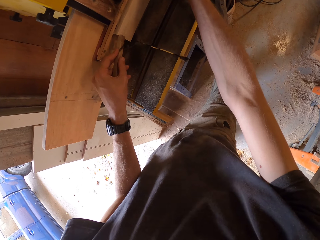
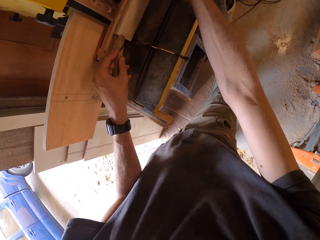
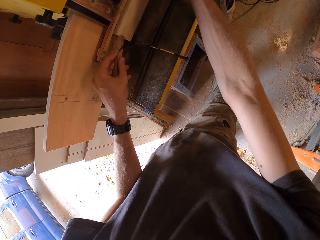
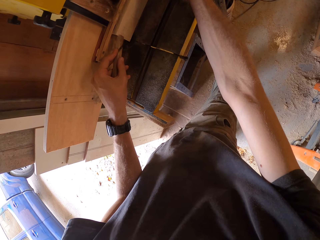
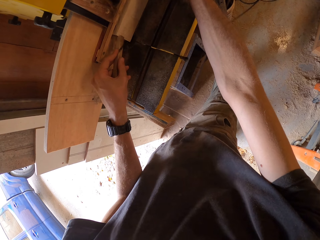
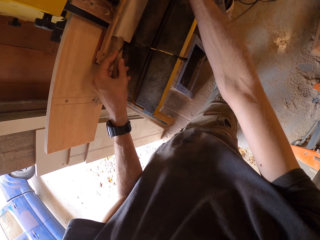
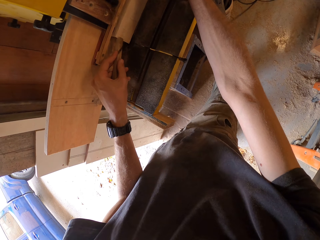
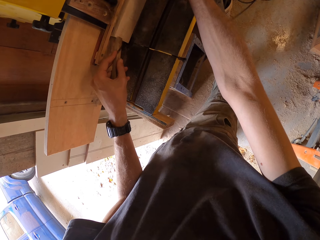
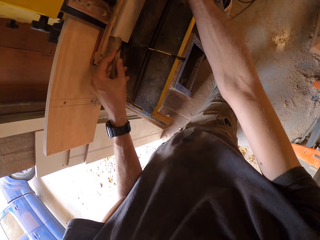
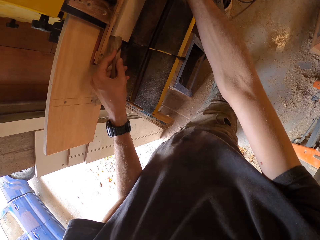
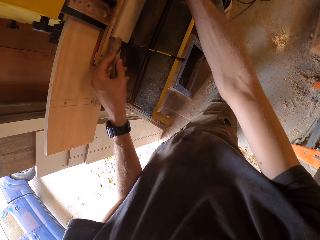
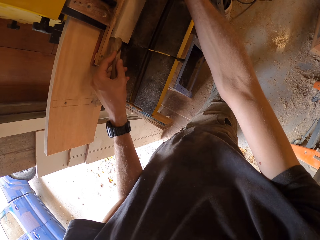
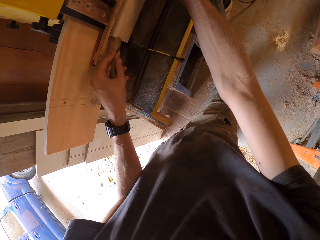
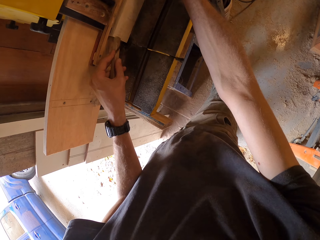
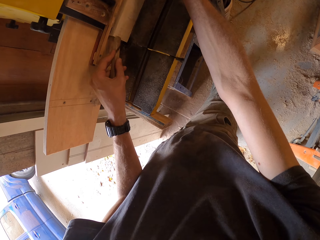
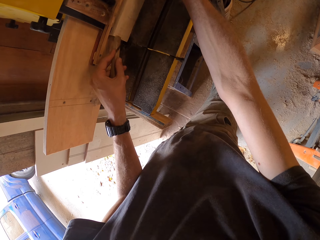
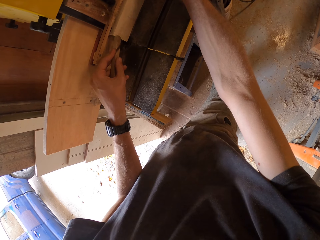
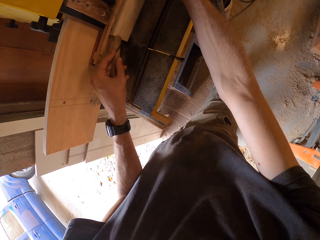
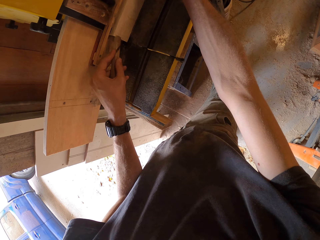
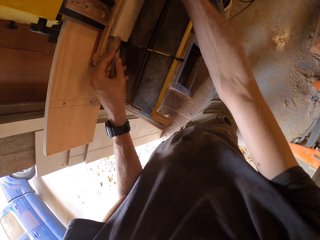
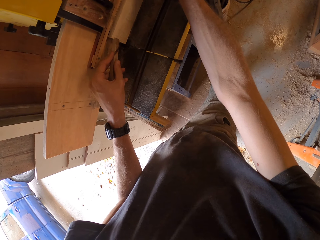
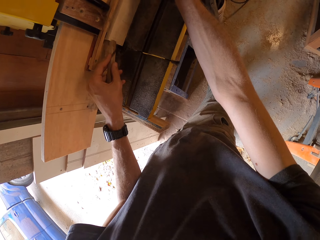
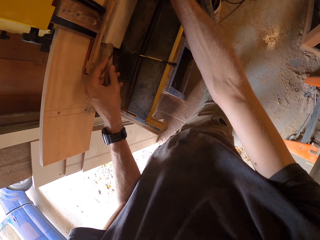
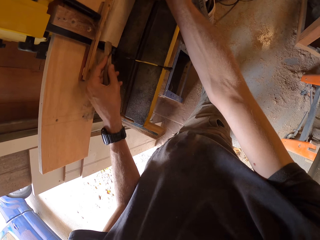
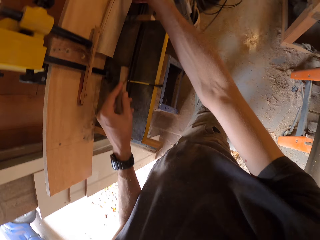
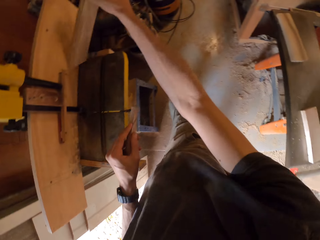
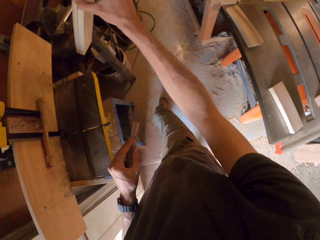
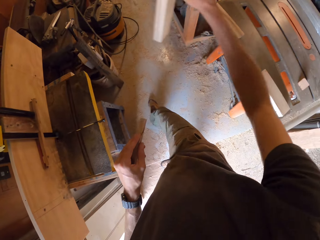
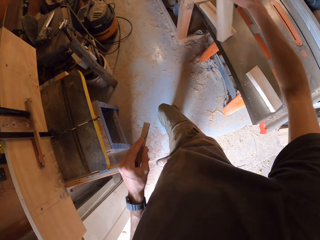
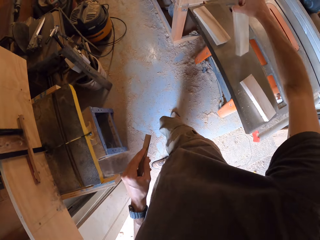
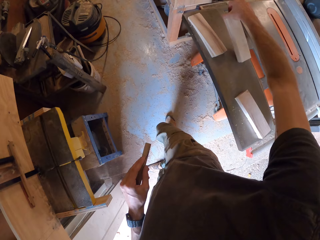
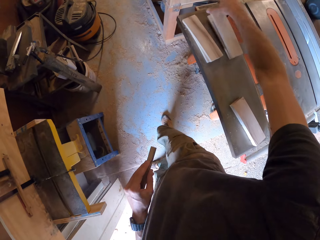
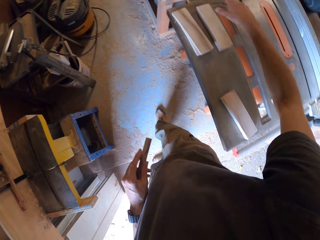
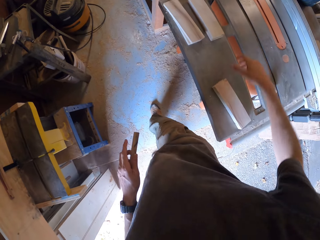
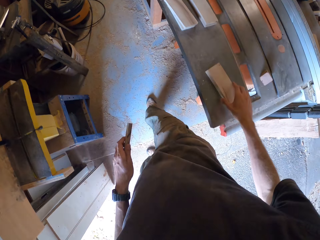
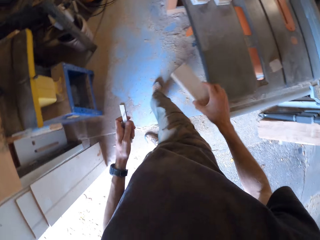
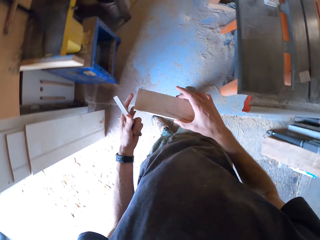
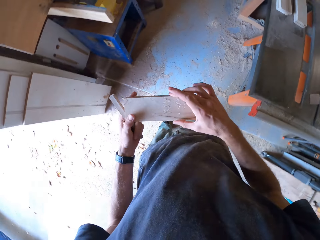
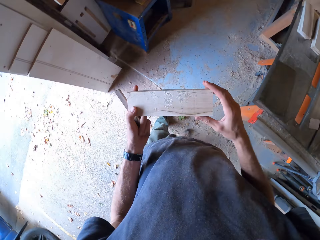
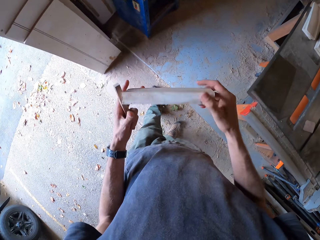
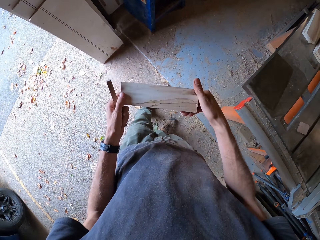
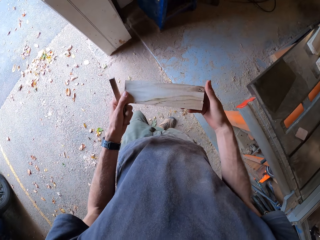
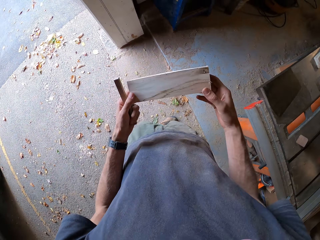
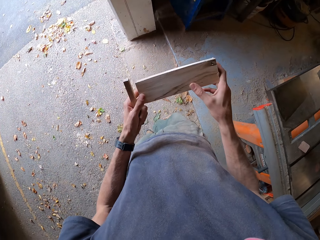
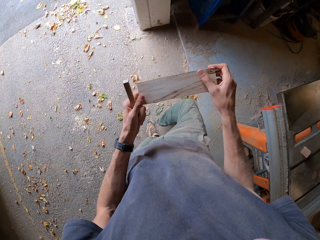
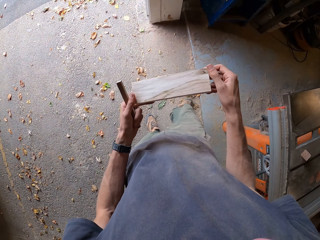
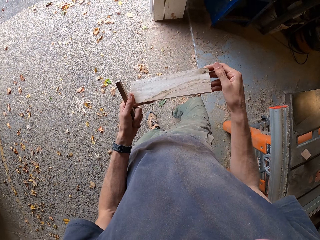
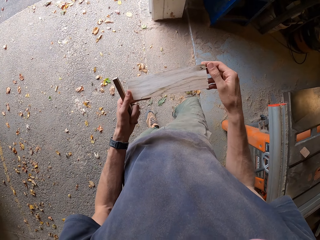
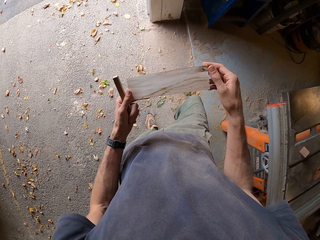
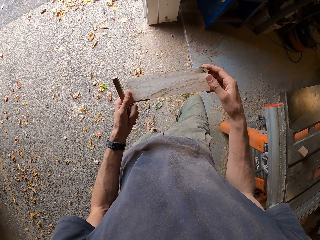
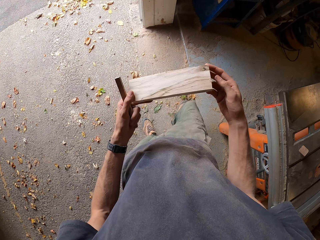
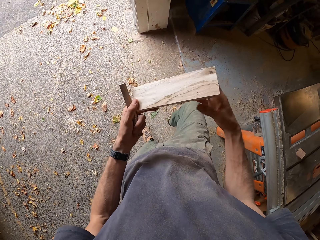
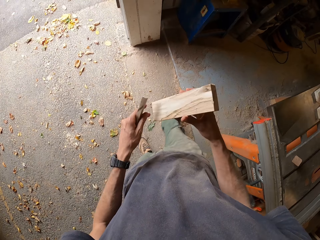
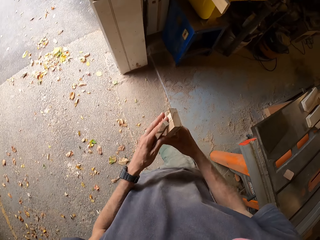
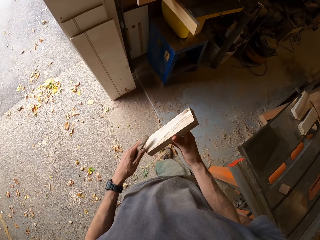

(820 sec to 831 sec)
The camera wearer collects the piece of wood. He drops the planks on a table saw. He picks another plank from the table saw with his right hand. He examines the plank in his hands.

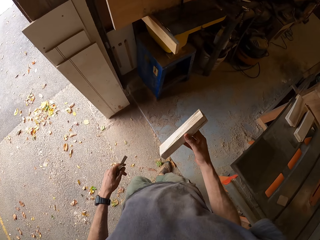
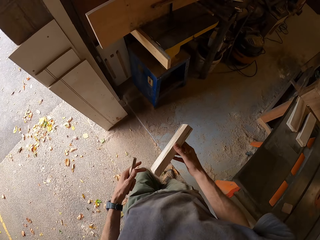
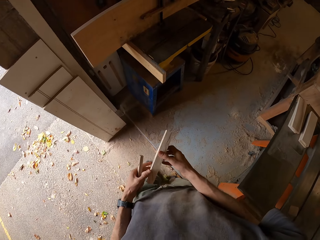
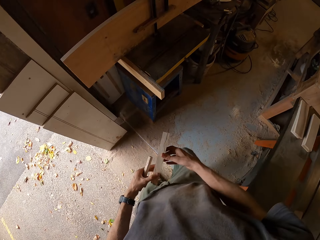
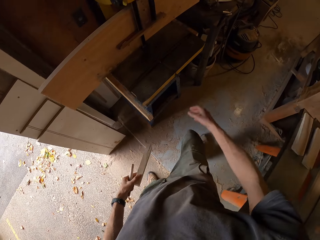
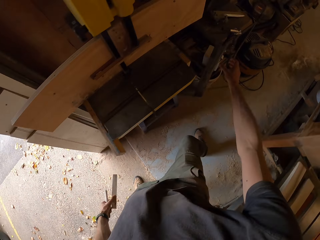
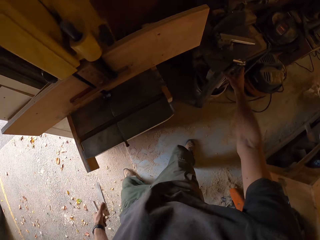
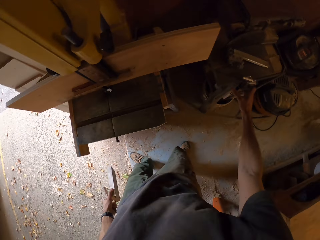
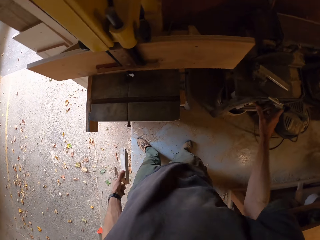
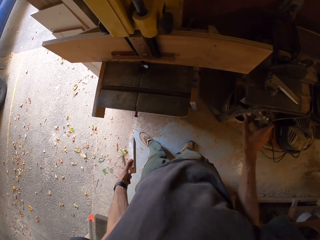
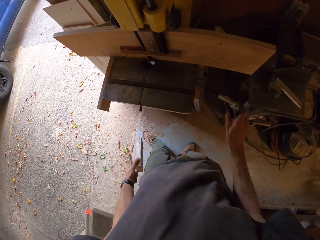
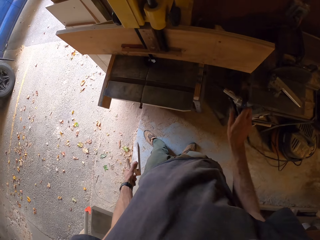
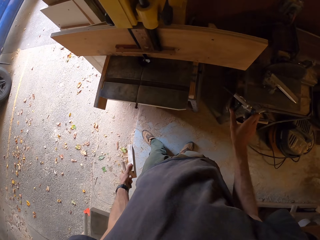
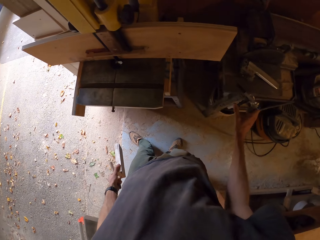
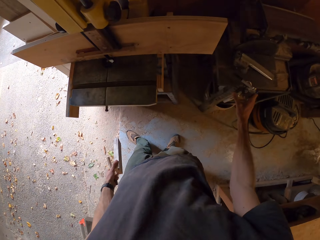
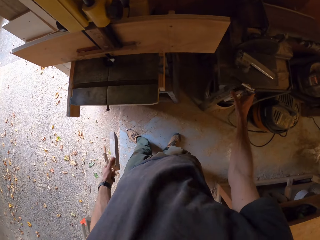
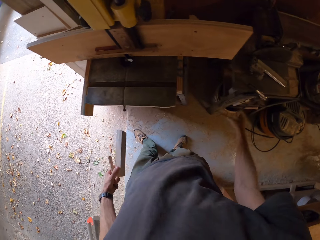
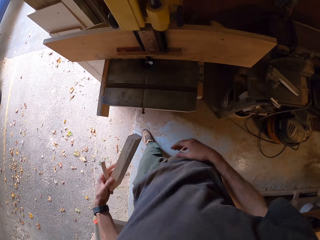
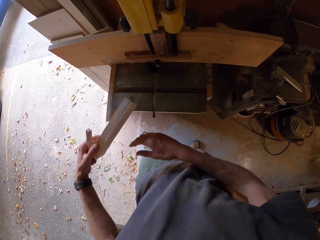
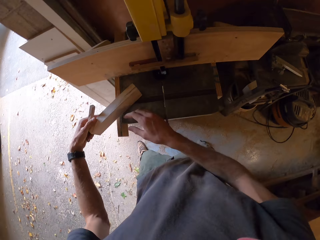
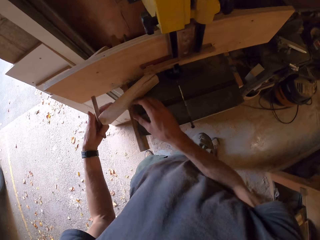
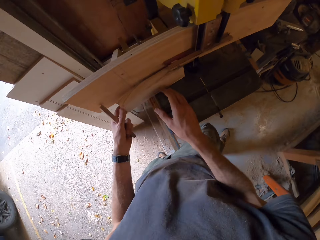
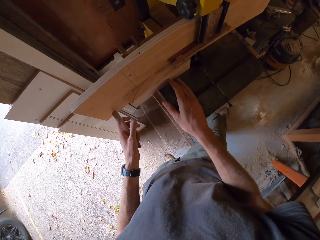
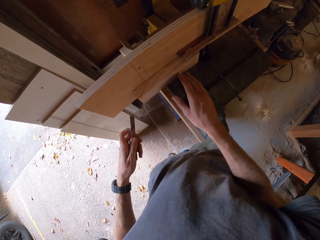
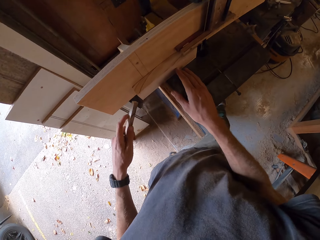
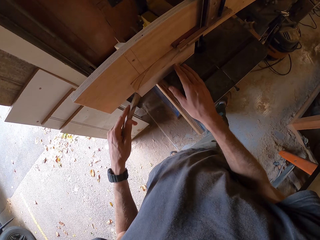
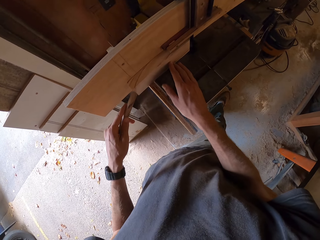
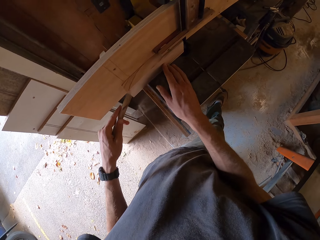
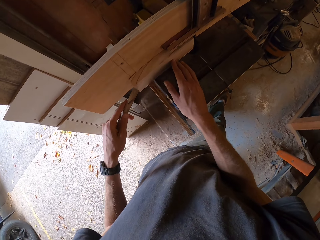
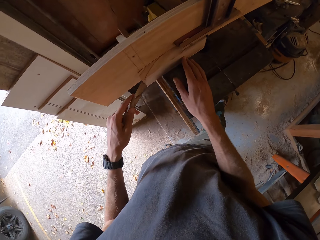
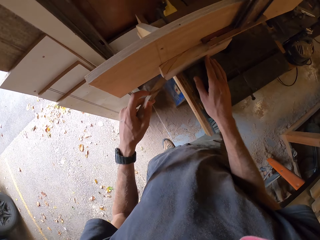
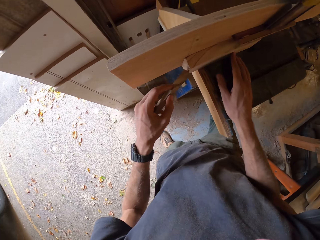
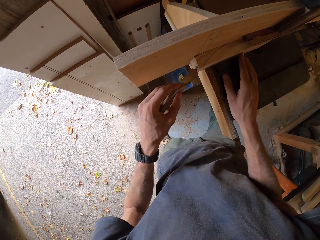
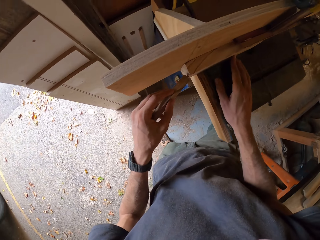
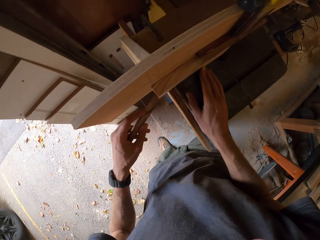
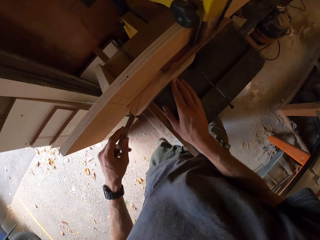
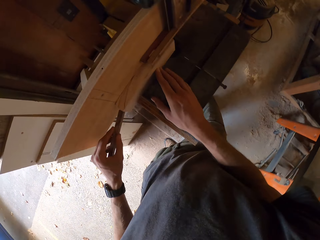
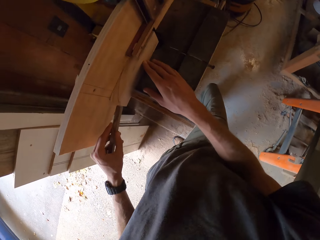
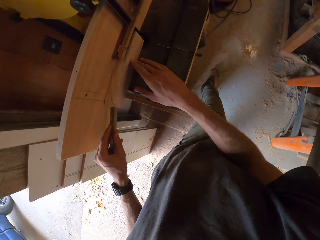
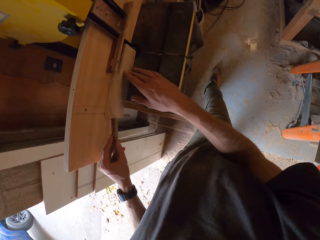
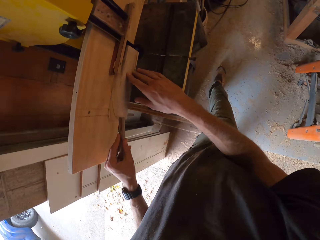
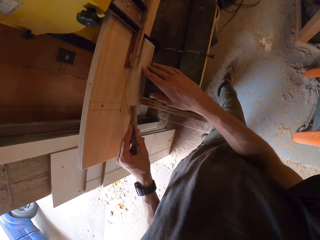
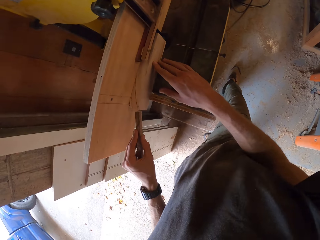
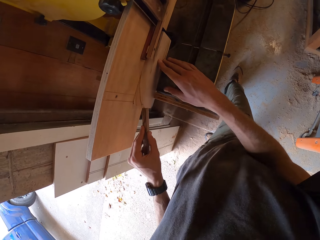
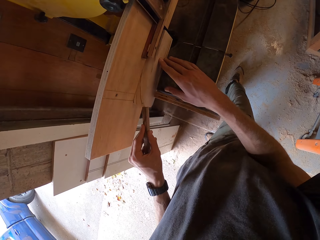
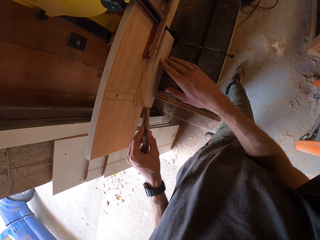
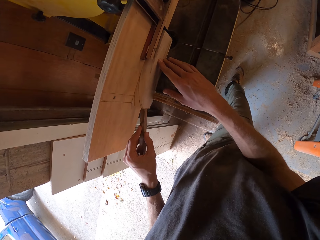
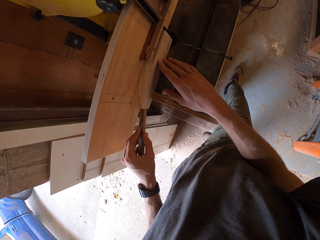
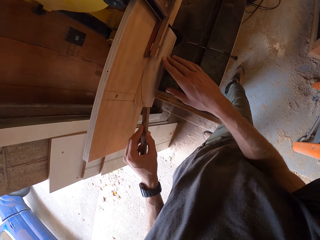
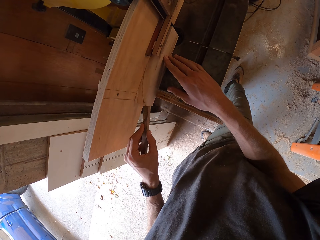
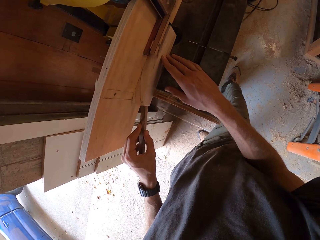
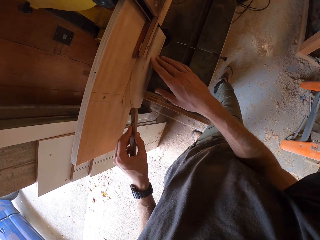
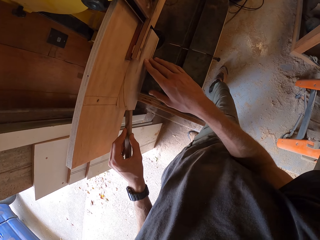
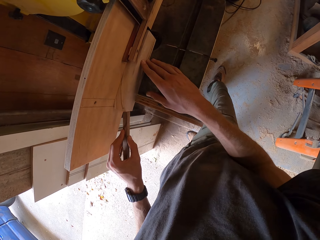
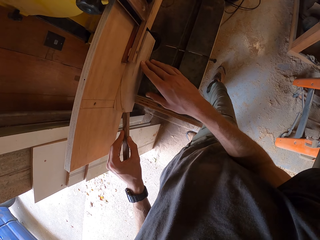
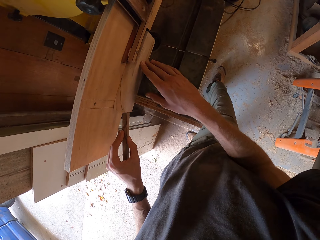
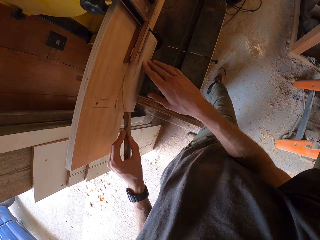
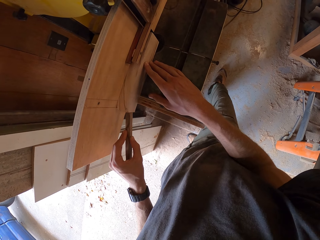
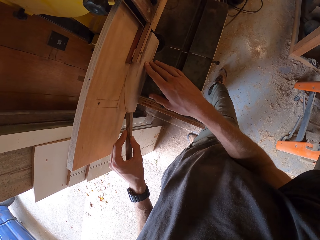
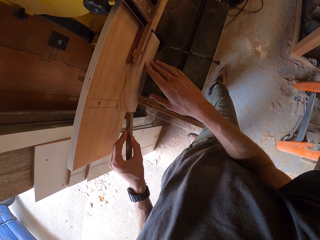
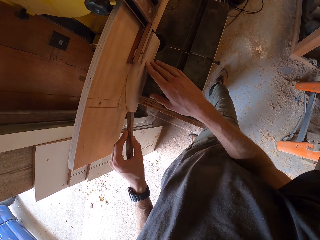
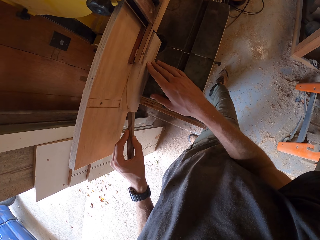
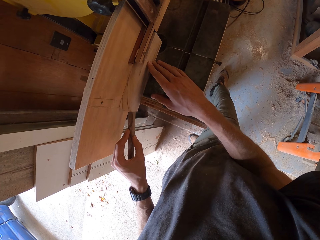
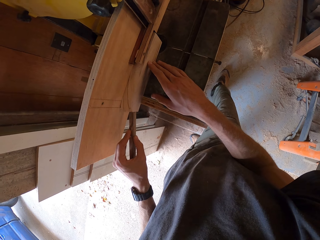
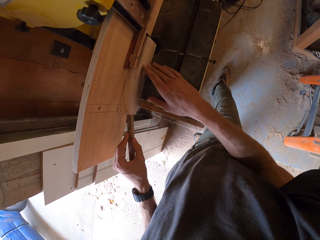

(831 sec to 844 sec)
The camera wearer steps forward. He picks up a vacuum air gun with his right hand. He holds a pipe. He blows the band saw's table with the vacuum air gun. He places the vacuum air gun on the vacuum. He hangs the pipe on the shelf. He places the plank on the band saw's table. He splits the plank with the band saw and the small wood. He passes the wood in his hand through a wood profiling machine. He looks at the wood.
